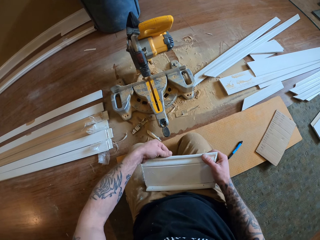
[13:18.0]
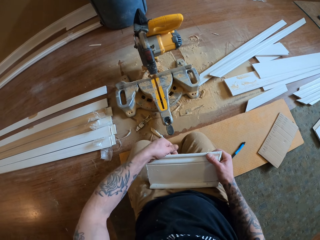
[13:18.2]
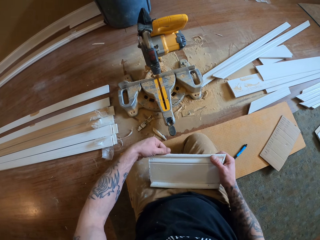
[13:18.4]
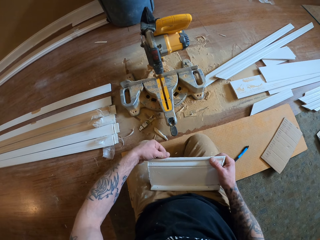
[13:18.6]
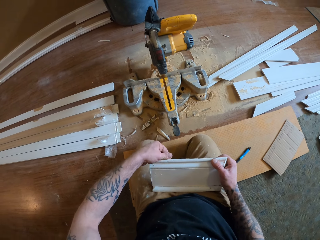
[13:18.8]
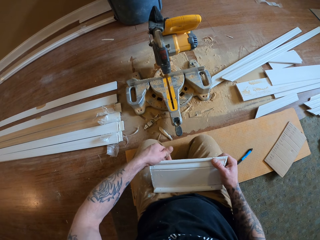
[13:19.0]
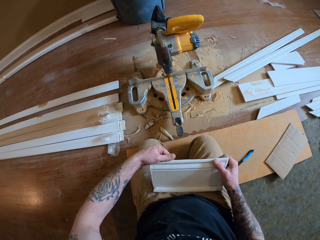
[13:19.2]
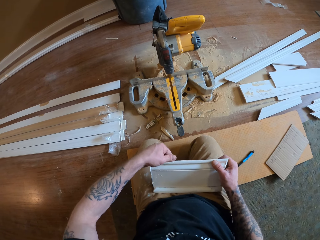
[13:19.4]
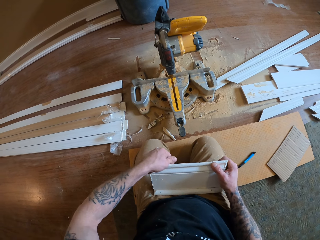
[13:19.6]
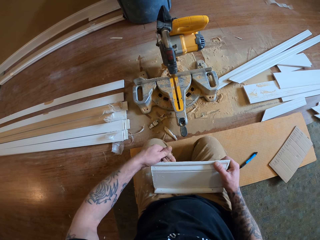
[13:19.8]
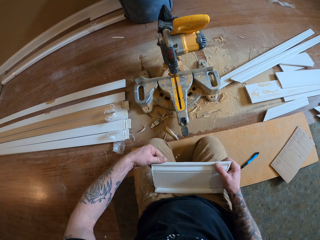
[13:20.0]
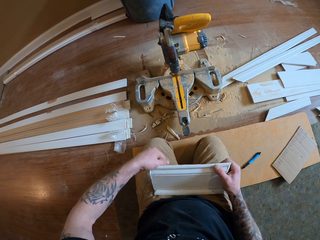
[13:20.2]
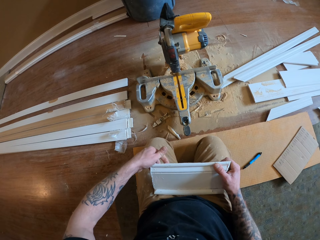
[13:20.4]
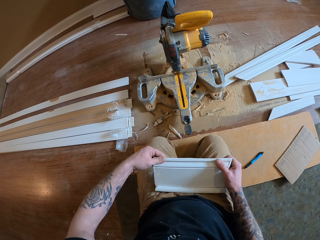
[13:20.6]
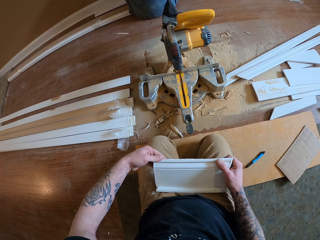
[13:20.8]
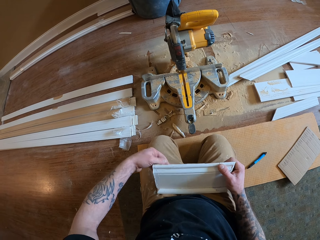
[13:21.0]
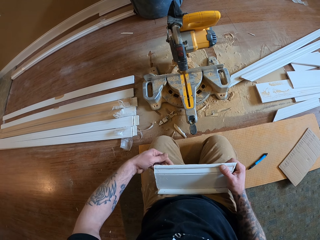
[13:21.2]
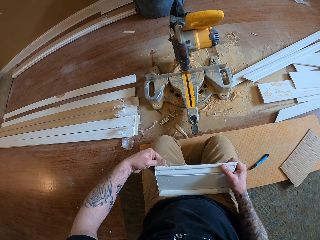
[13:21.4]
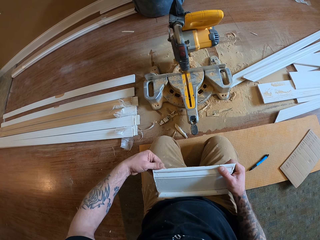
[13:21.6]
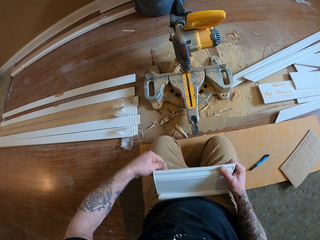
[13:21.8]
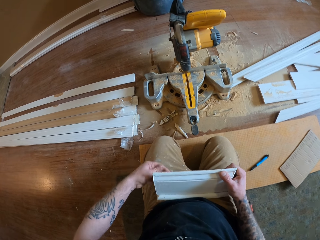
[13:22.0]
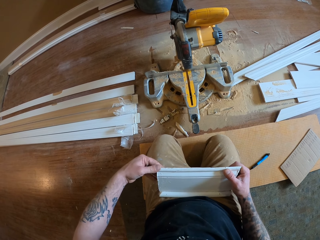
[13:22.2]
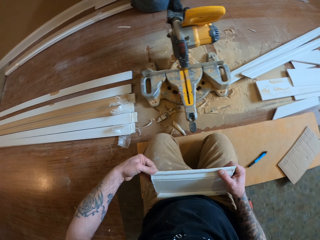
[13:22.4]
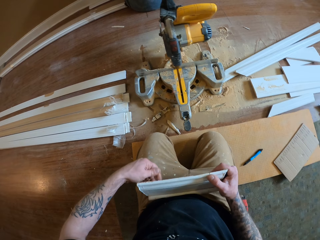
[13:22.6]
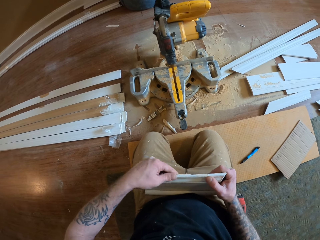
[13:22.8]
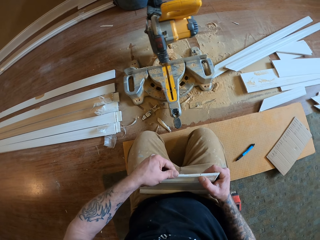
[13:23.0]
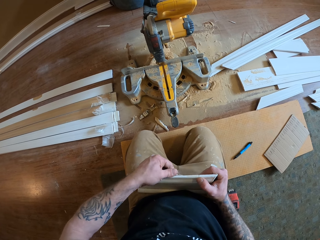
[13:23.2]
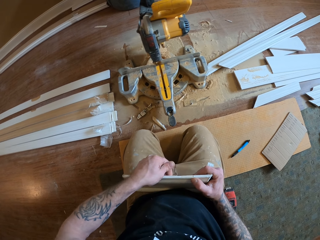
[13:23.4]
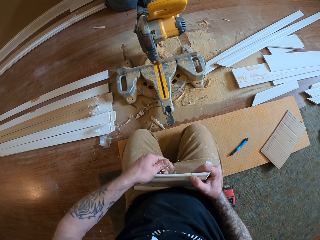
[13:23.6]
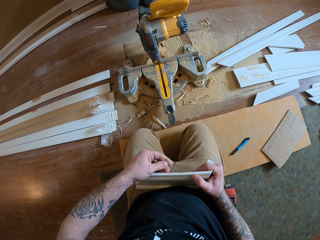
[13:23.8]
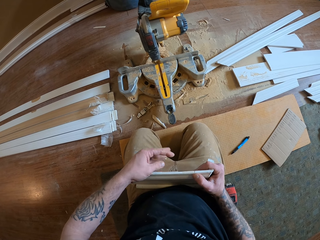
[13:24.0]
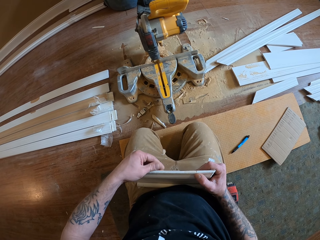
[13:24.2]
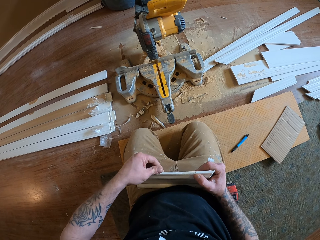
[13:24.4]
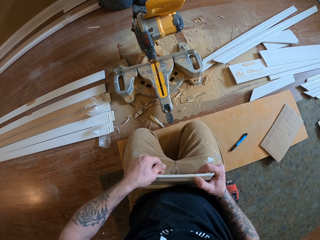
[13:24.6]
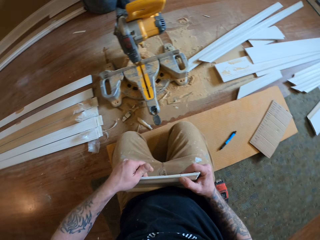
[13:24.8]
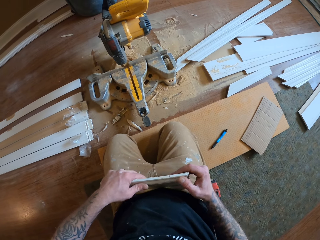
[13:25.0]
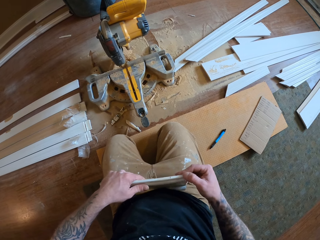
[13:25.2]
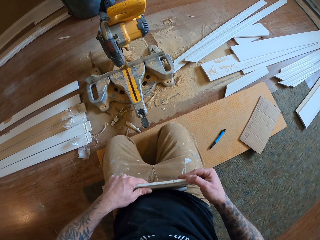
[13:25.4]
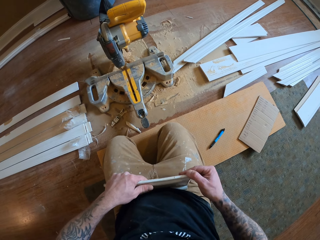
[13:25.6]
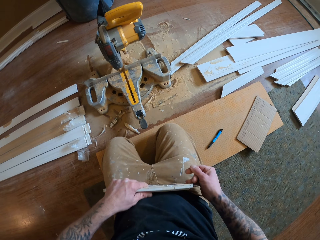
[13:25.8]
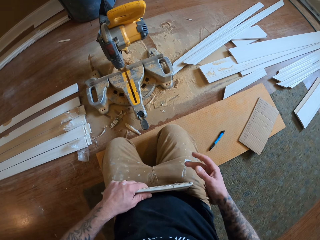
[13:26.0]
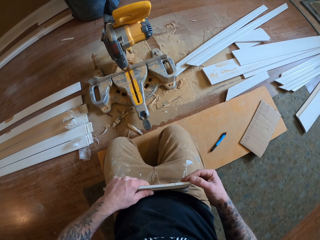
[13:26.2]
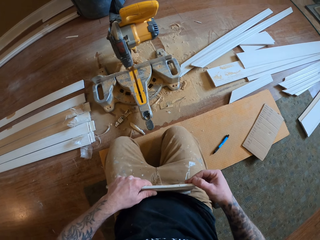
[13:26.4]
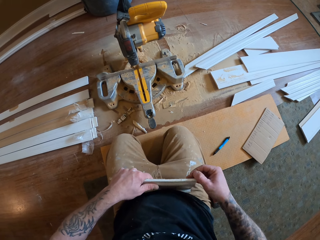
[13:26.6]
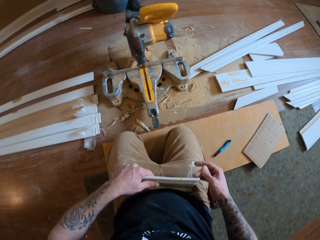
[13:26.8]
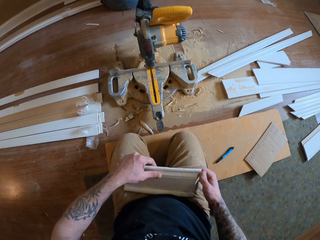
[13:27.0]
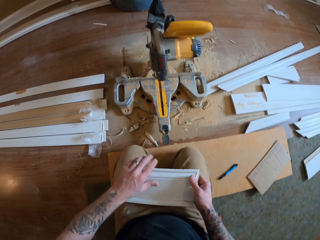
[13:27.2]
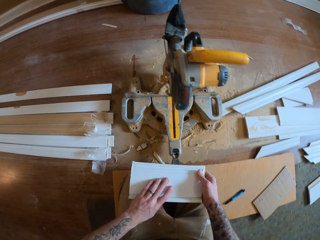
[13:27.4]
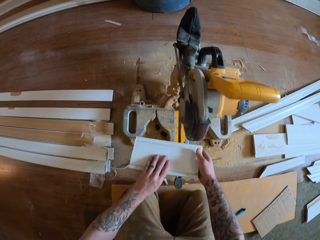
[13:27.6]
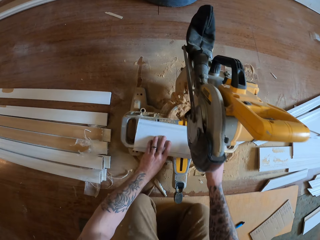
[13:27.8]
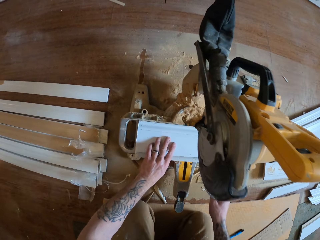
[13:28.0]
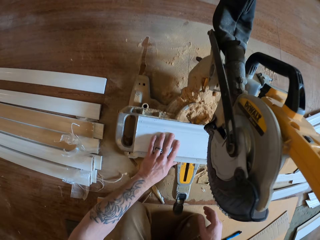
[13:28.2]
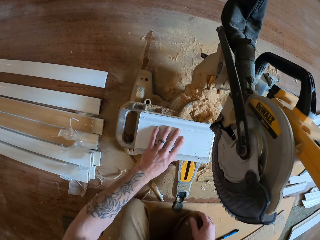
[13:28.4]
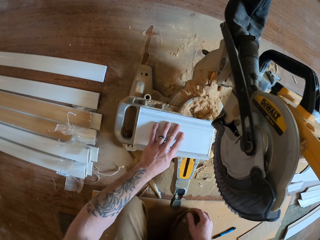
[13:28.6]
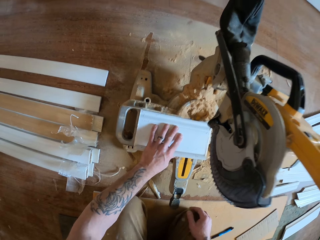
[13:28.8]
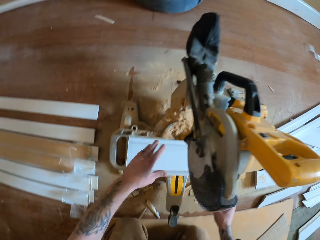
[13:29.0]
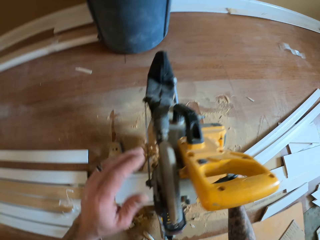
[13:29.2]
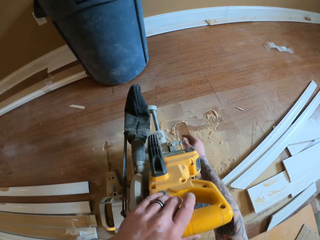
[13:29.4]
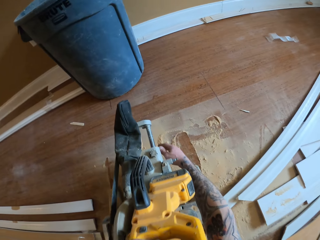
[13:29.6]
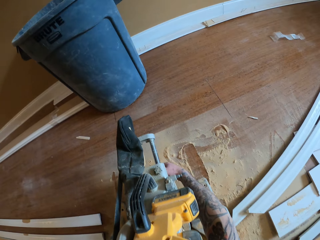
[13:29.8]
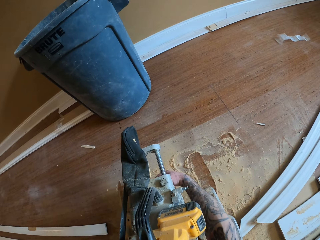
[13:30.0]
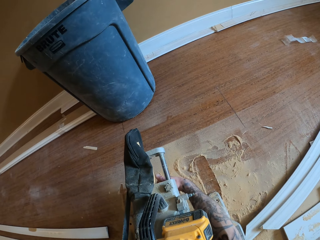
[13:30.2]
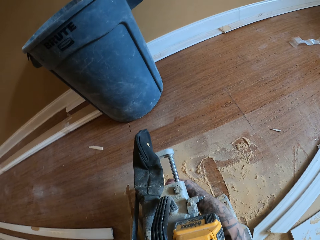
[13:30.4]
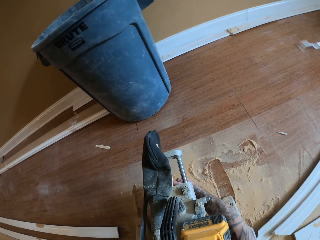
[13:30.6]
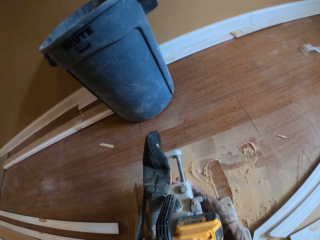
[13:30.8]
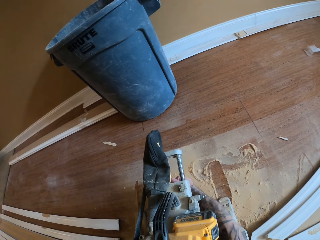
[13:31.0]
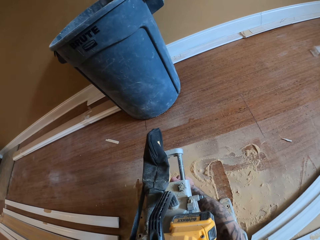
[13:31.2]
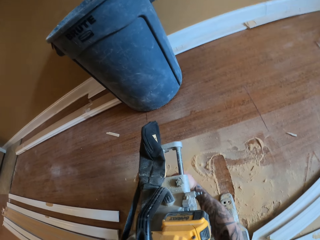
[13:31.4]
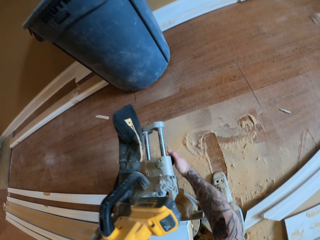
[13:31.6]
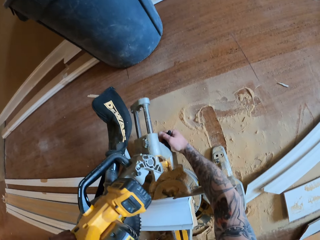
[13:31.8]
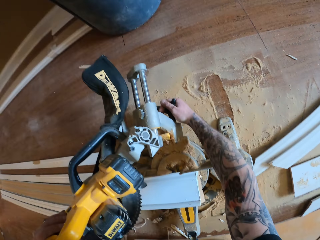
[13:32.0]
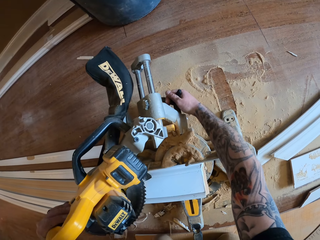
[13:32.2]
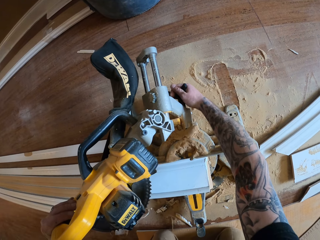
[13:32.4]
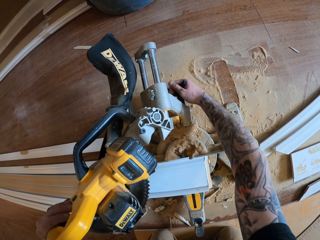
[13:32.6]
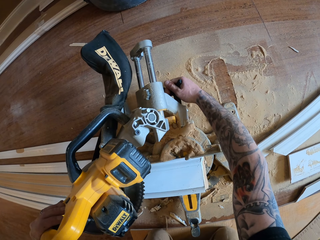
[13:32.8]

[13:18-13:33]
The camera wearer breaks off wood chips on the wall trim. They drop the wall trim on the rotate saw. They adjust the rotate saw.

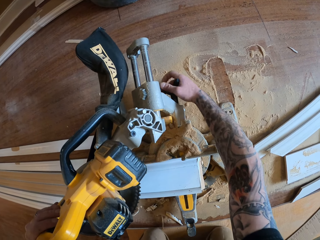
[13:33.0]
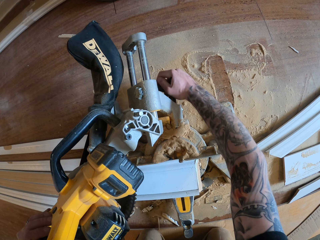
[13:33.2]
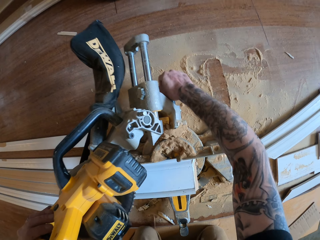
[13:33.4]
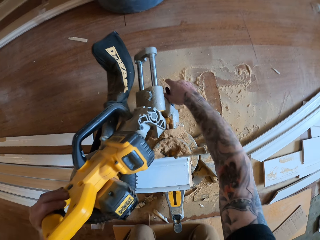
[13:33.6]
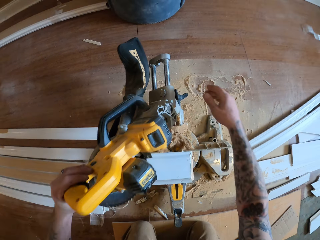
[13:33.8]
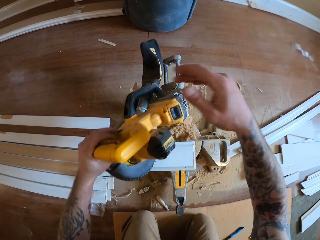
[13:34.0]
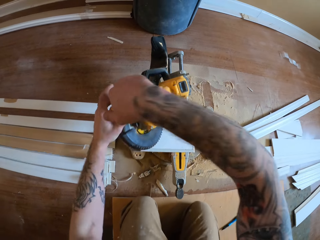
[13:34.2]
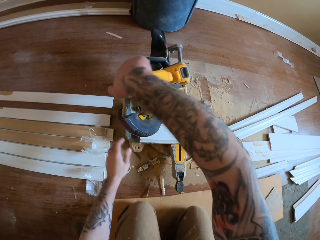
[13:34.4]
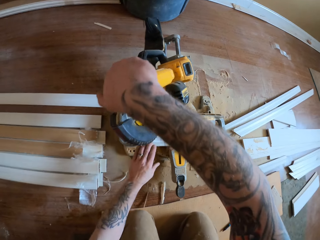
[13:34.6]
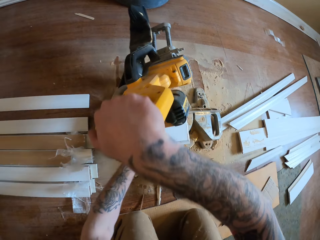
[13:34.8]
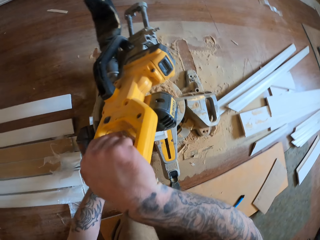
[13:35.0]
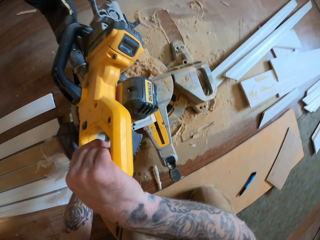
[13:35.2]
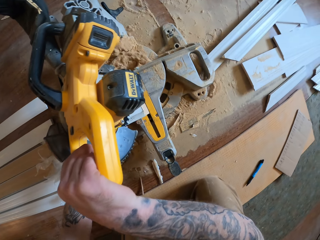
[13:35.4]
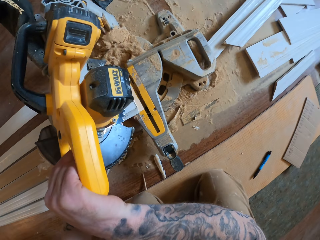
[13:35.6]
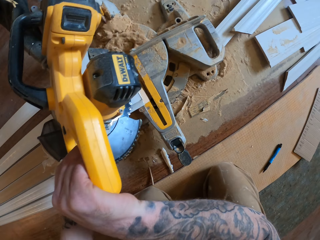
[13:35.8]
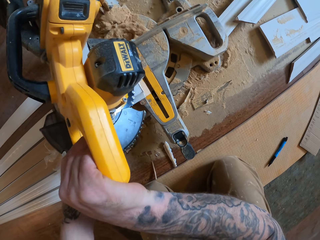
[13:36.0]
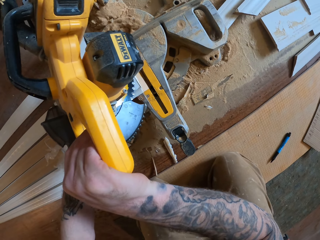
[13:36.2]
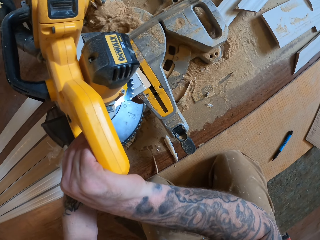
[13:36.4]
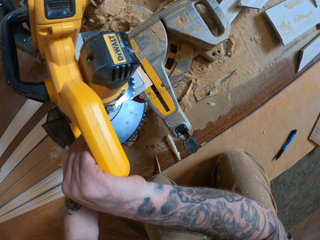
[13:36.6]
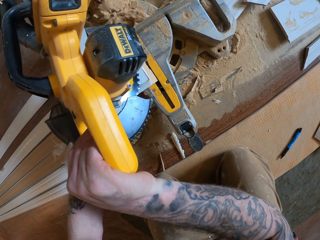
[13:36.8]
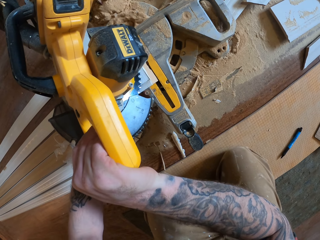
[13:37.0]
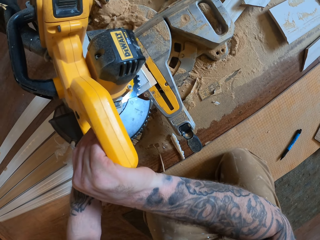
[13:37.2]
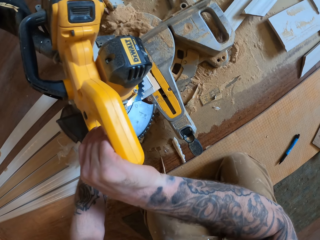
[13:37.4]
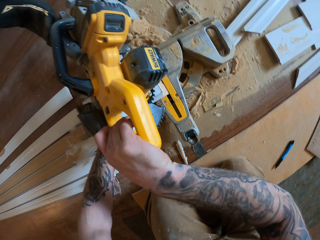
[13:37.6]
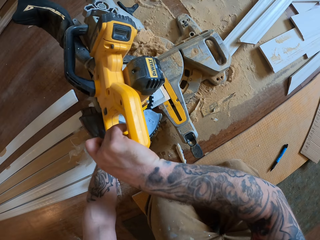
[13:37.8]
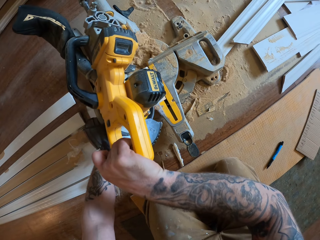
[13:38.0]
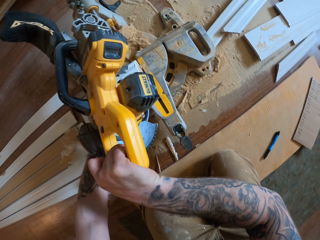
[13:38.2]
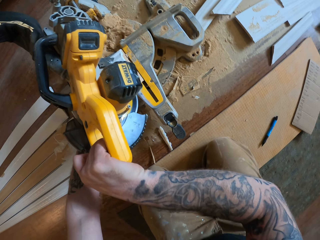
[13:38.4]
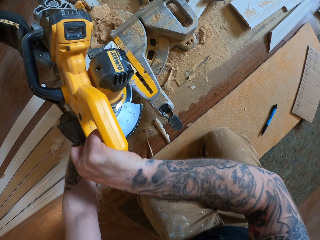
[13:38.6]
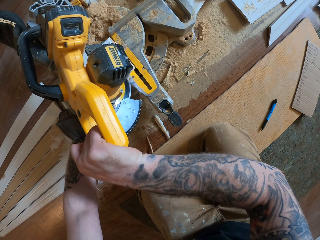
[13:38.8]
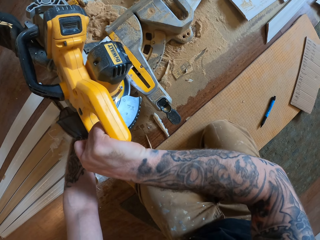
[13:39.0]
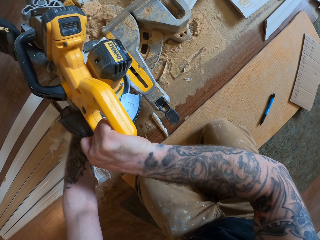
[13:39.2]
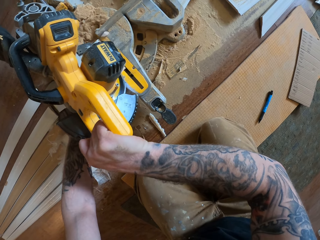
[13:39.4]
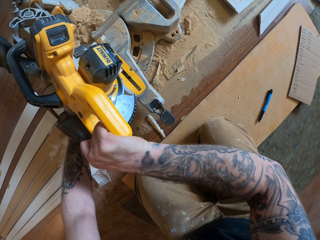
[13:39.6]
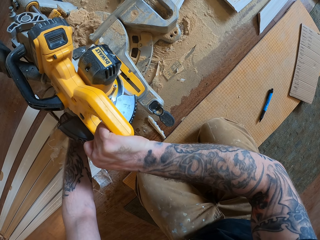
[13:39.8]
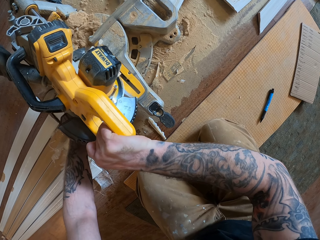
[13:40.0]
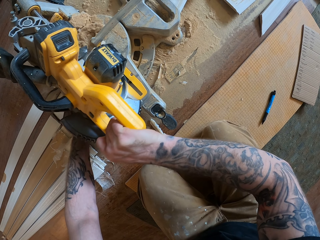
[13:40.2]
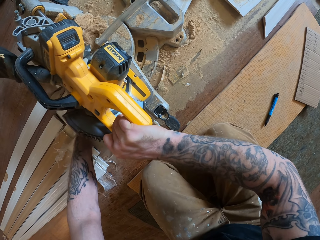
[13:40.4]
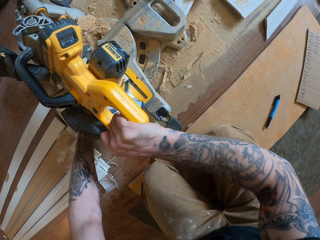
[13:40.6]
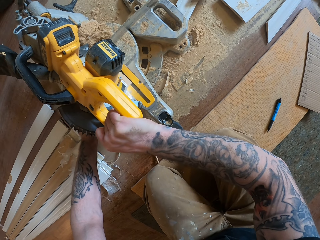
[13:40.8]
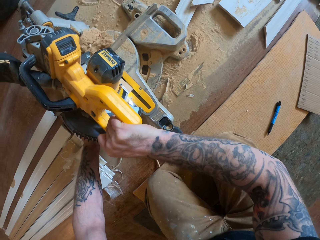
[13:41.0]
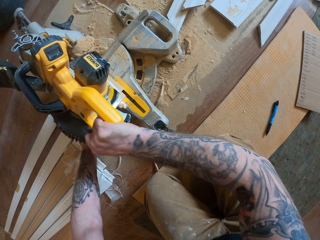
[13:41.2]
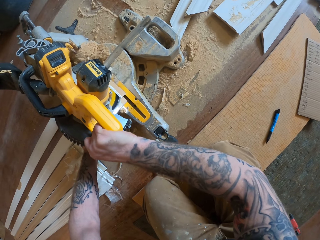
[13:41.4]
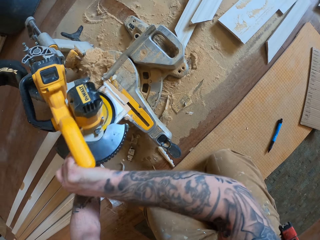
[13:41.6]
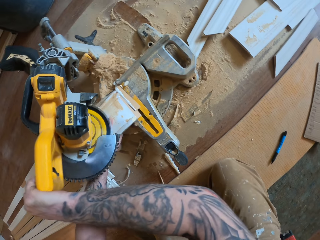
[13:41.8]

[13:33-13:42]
The camera wearer cuts the piece of wood. They turn on the rotate saw. They cut the wall trim.
